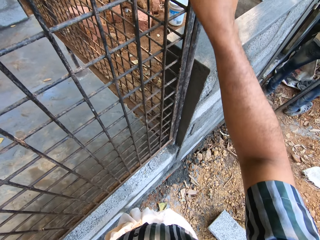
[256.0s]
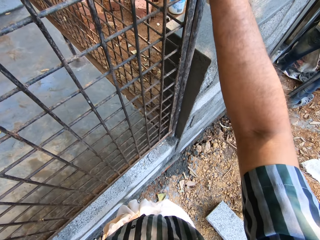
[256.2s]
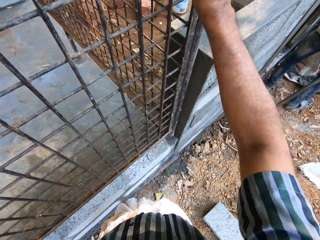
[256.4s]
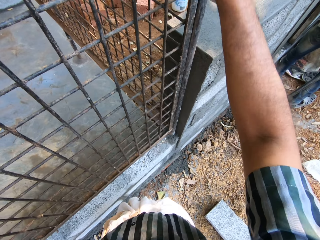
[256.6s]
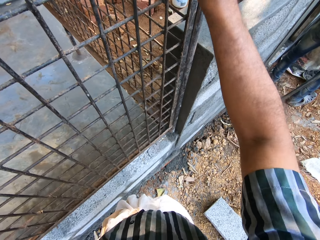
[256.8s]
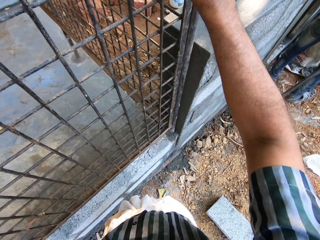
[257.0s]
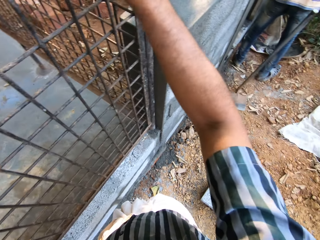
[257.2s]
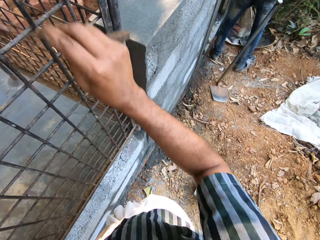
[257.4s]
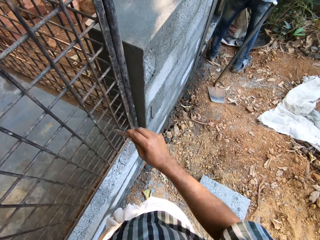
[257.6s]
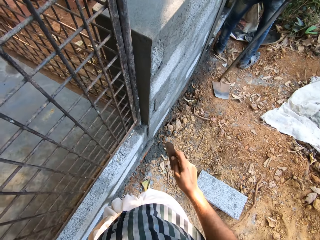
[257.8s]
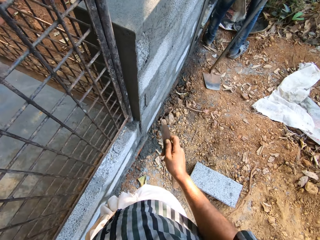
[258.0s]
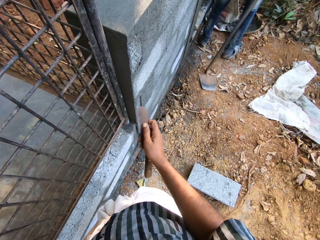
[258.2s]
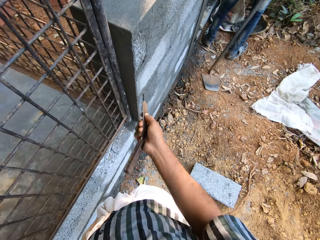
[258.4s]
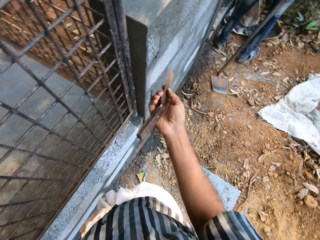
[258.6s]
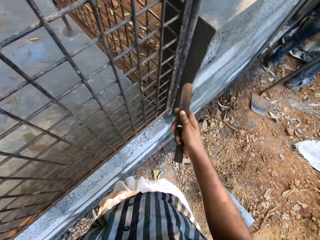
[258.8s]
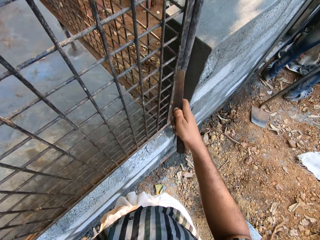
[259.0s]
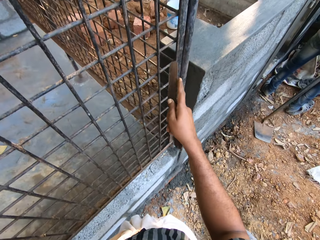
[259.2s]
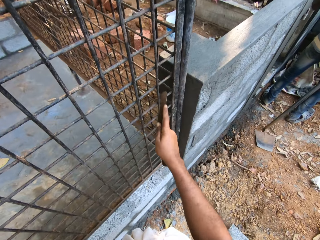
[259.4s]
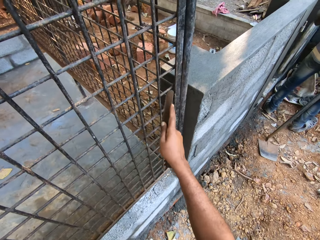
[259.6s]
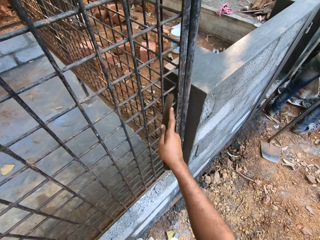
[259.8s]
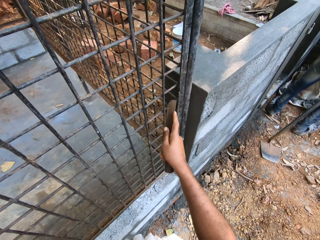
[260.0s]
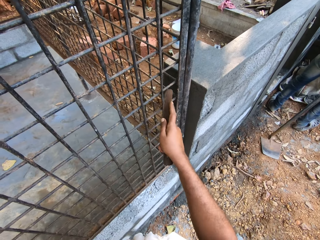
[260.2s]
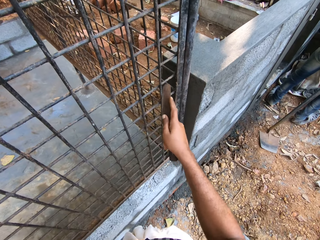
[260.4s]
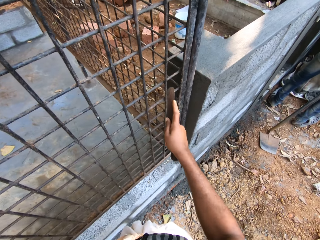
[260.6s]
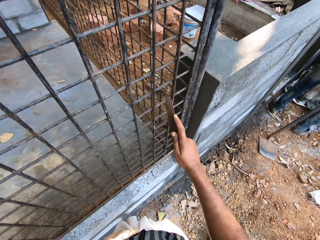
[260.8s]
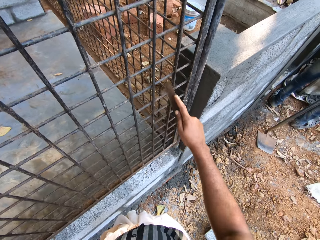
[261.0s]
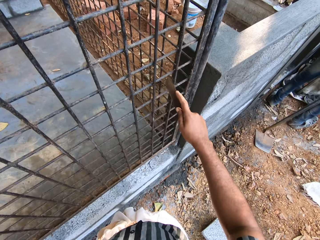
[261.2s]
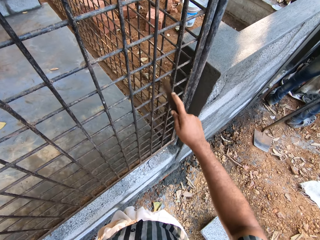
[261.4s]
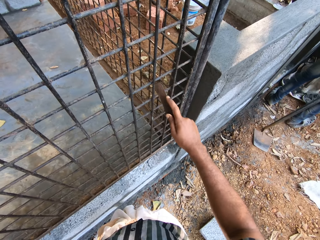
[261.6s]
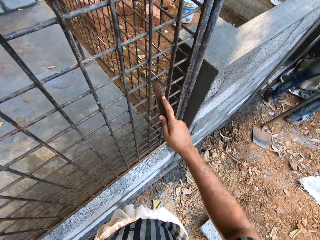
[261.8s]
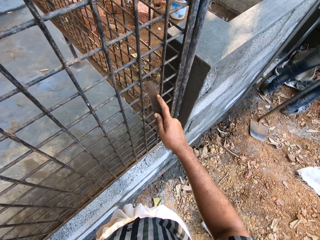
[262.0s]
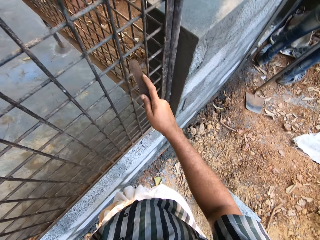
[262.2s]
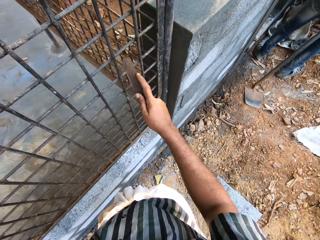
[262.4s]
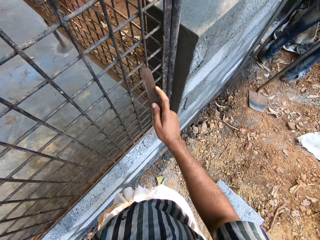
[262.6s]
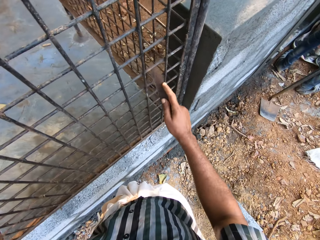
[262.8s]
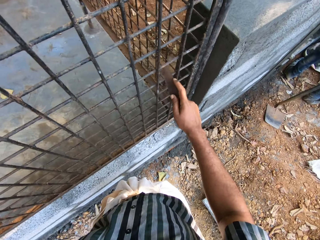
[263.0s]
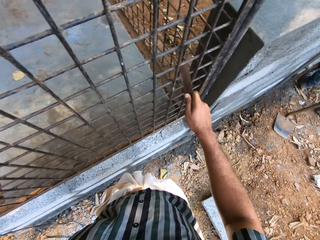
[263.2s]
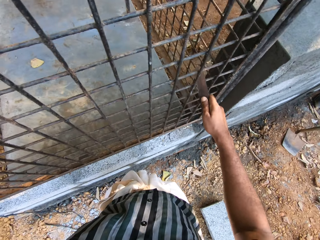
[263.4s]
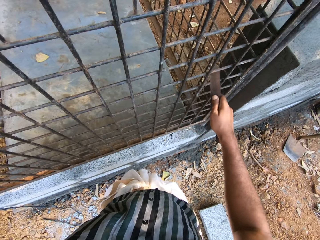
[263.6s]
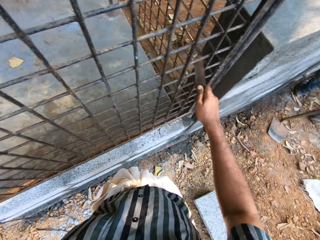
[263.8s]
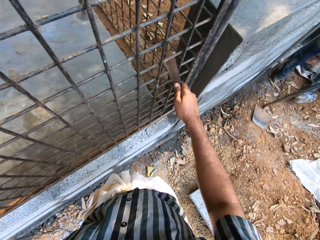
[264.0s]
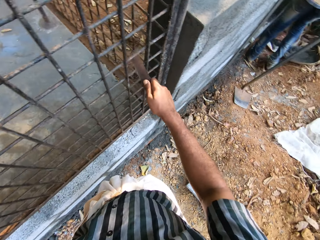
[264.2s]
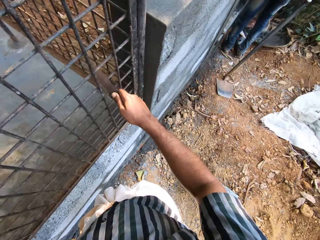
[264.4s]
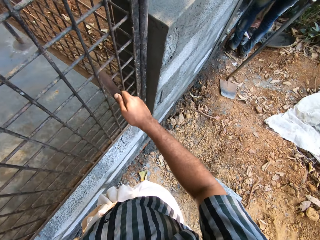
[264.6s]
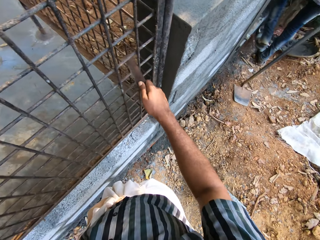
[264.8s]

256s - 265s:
The camera wearer files a metal grid with a metal file.

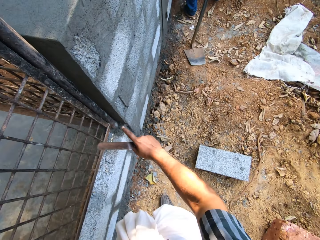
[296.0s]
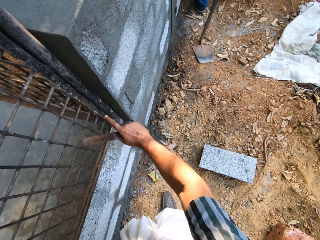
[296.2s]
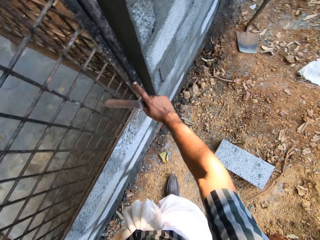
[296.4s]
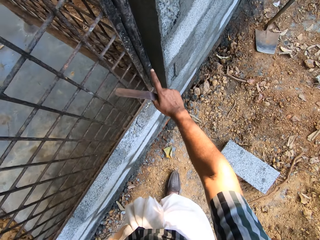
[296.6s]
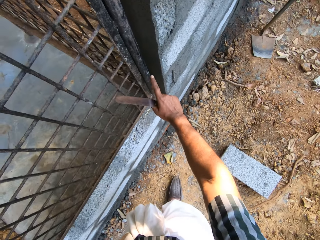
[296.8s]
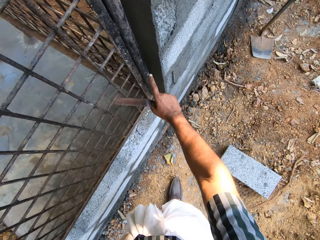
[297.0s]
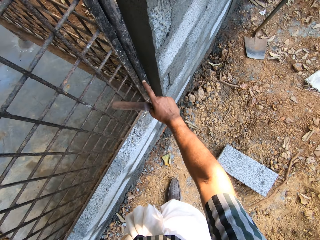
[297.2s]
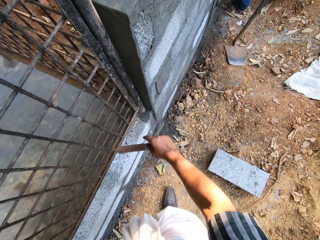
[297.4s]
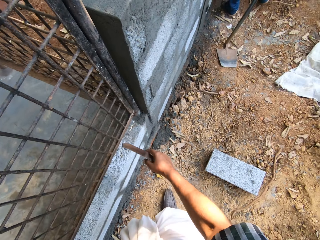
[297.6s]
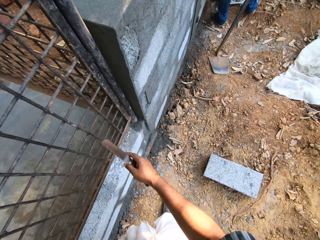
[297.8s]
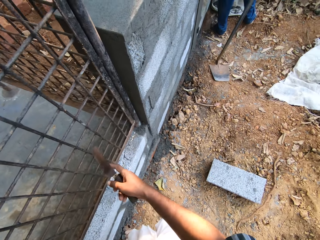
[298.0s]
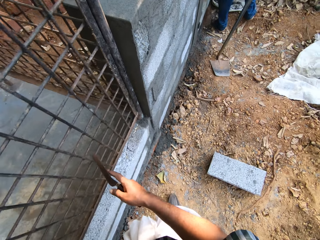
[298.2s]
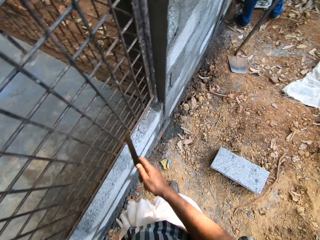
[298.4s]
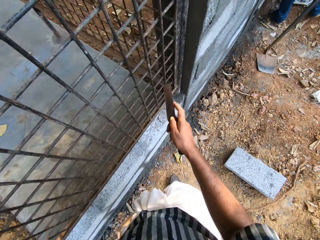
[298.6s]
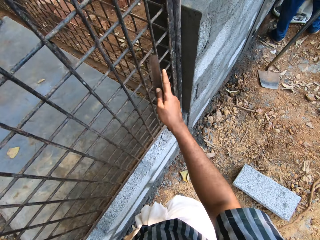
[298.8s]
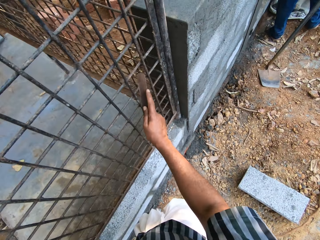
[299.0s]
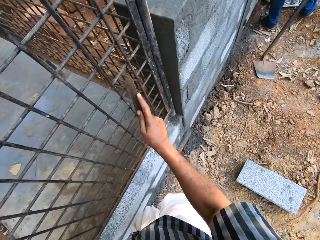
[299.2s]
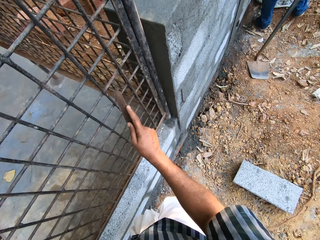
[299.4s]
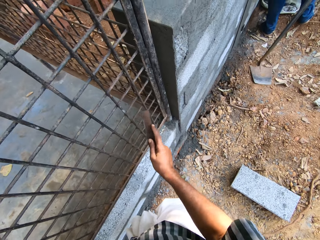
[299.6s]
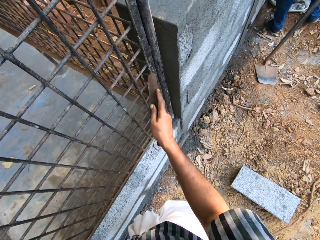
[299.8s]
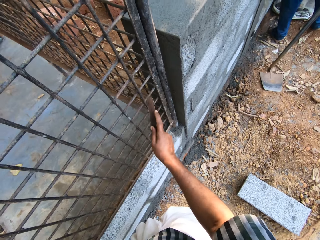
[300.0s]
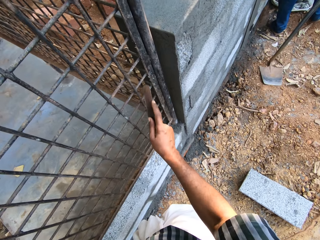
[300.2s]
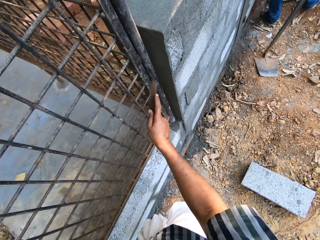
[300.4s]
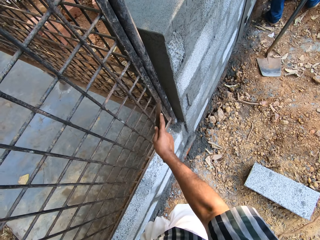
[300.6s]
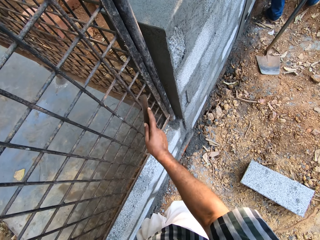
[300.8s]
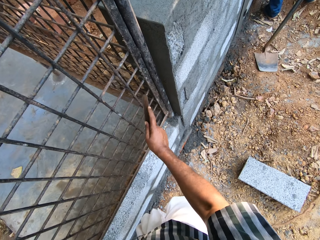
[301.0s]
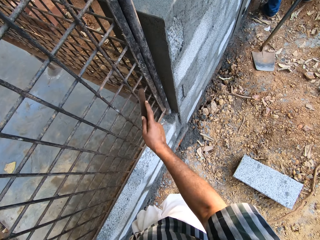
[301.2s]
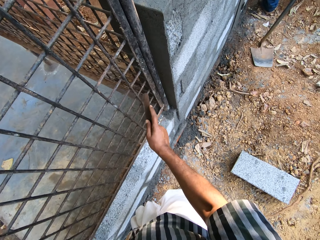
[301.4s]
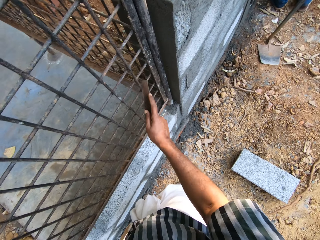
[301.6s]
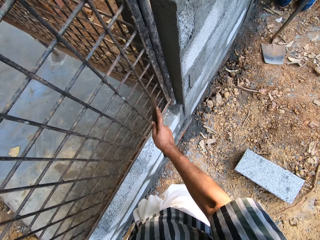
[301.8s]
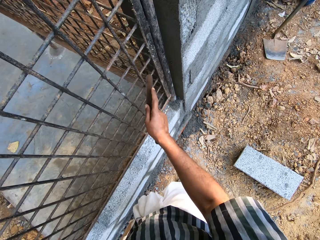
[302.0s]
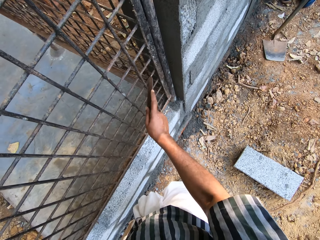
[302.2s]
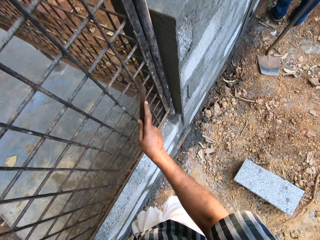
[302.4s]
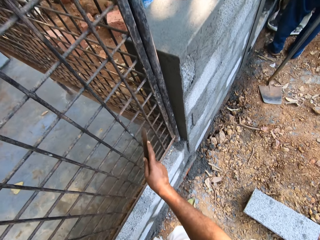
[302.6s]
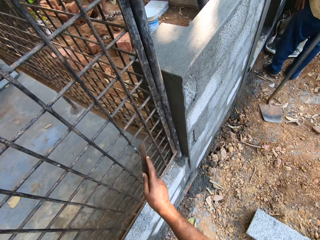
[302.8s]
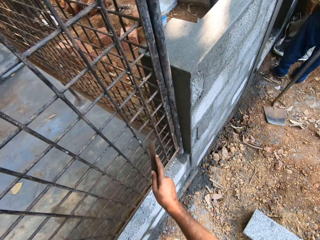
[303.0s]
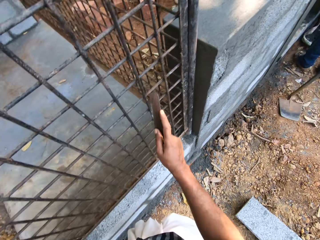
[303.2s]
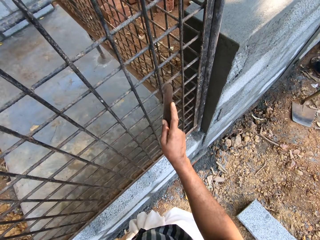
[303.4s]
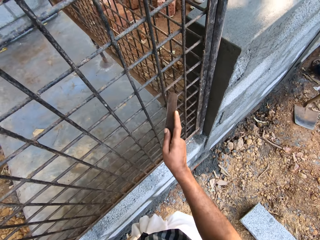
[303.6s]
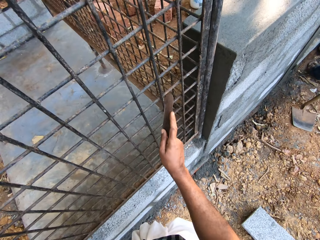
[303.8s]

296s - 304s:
The camera wearer converses with a male. They point at the wall and scrape the wire mesh with a metal. They scrub the metal.

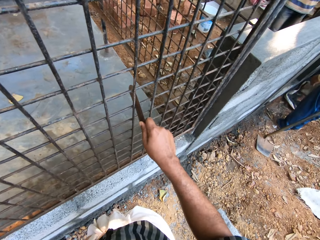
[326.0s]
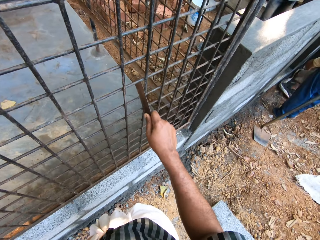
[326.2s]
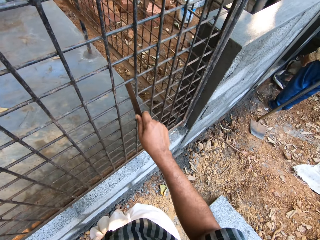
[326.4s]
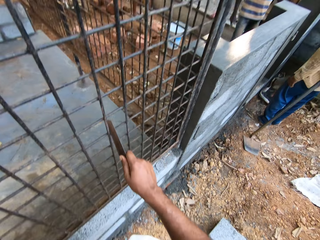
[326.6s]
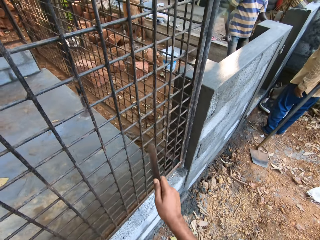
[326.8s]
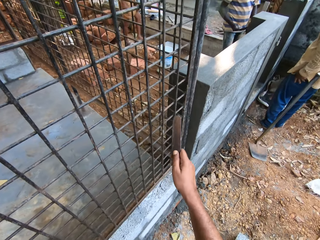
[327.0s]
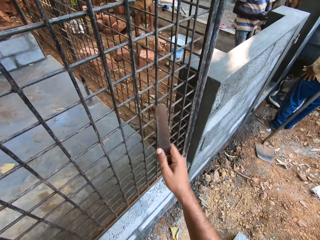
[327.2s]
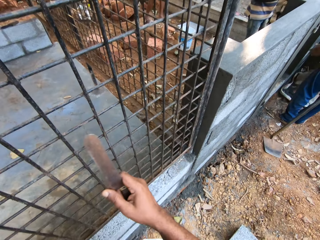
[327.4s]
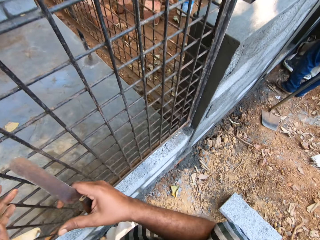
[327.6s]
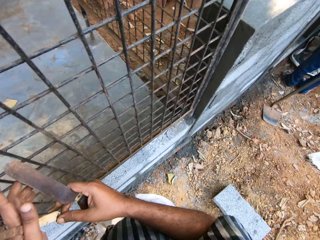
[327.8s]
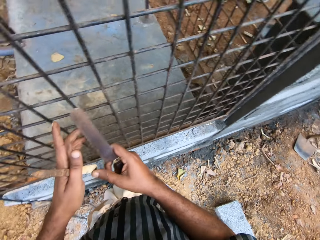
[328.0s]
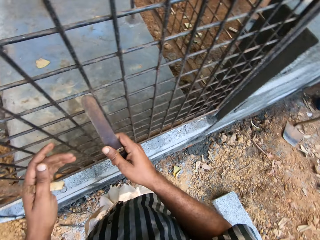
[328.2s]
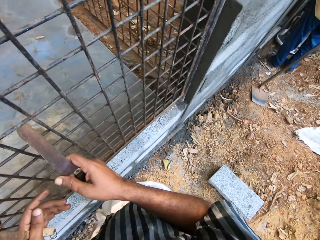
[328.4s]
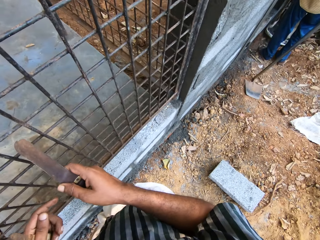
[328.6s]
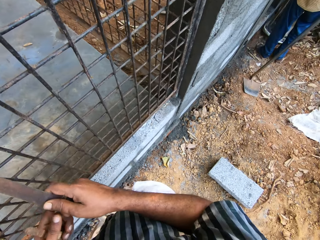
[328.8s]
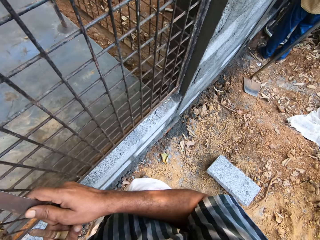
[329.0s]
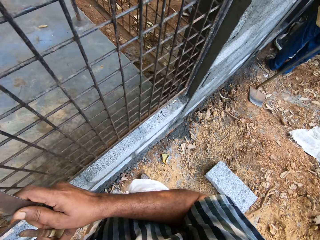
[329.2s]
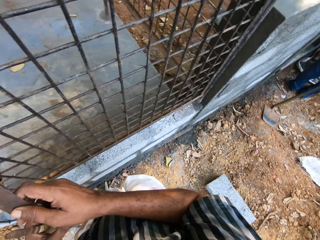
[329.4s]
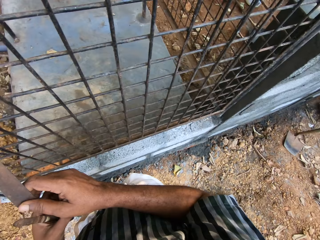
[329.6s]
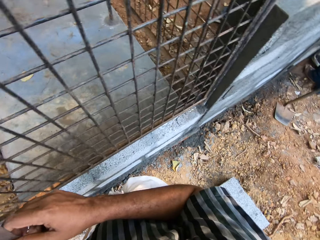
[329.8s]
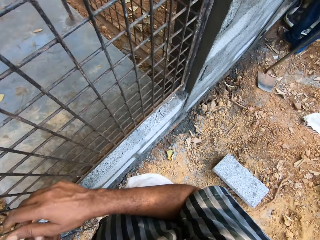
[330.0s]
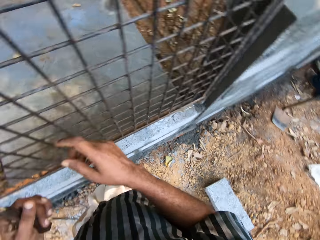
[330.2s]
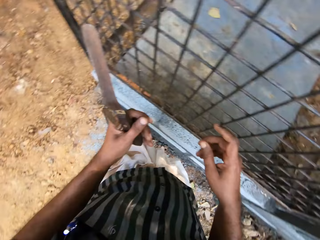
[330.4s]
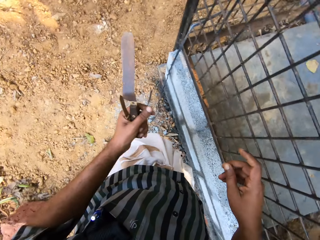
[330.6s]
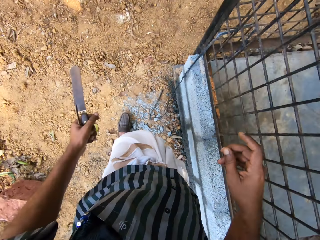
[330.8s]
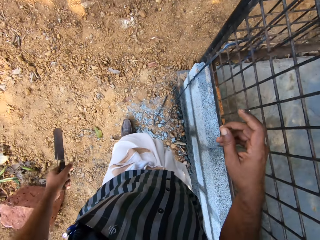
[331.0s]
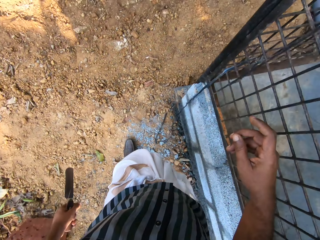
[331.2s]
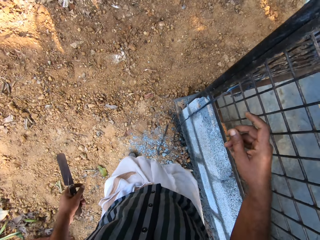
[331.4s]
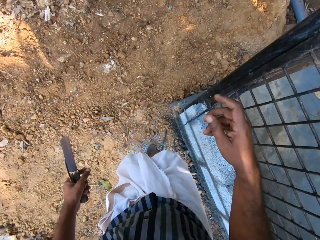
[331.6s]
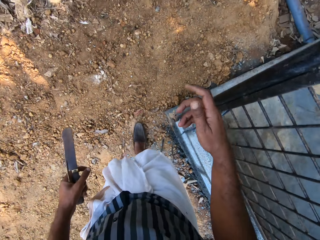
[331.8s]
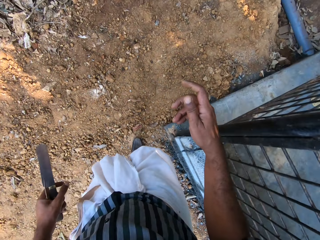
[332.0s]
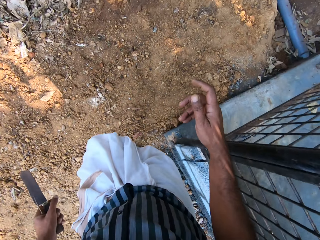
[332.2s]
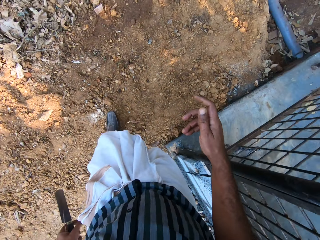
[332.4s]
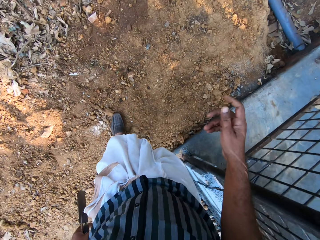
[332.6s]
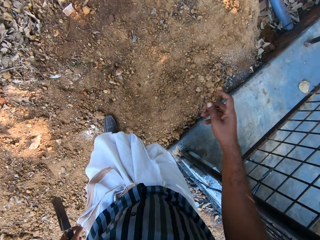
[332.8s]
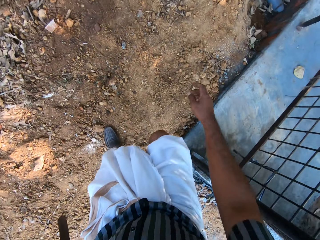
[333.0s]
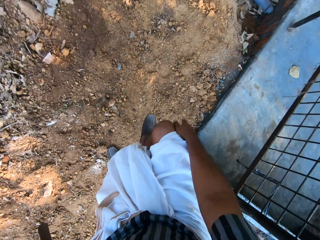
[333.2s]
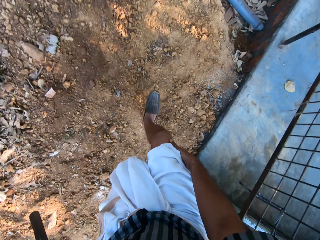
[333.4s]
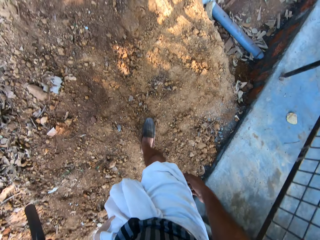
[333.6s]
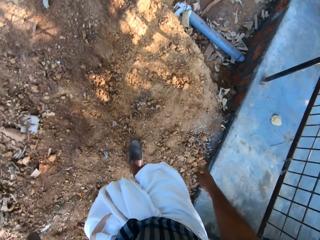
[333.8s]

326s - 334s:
The camera wearer holds the knife with the right hand. They place the metal on the other hand. They walk around the area.
